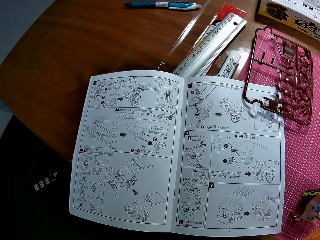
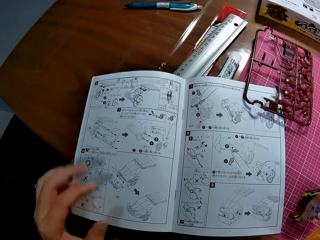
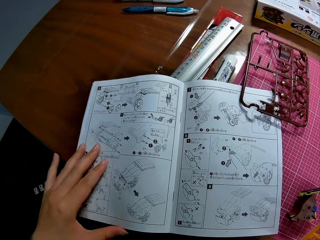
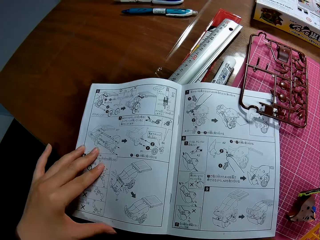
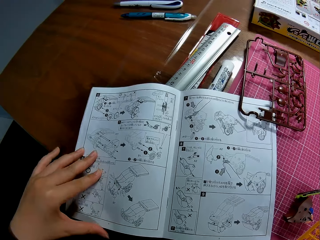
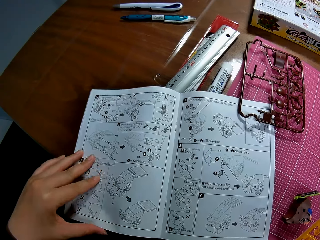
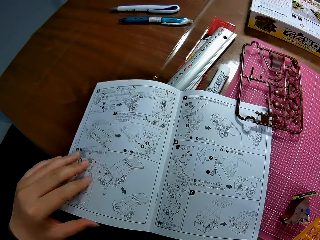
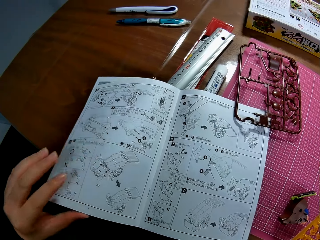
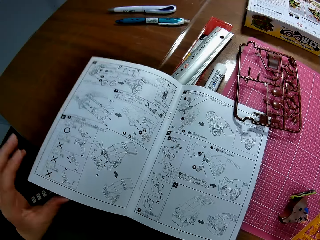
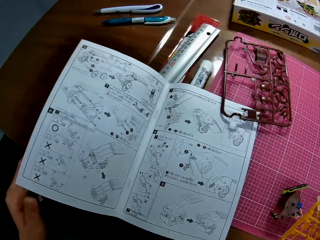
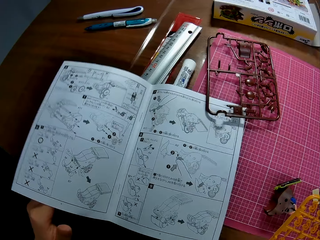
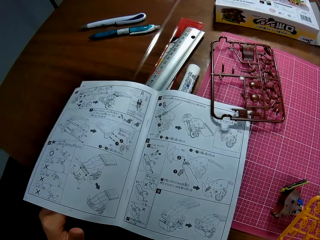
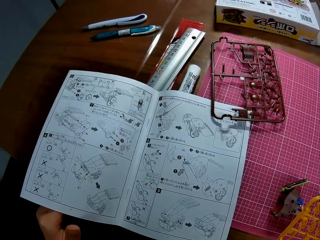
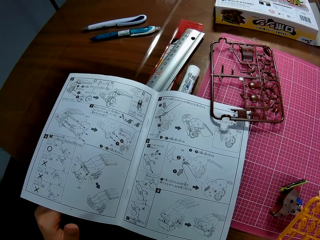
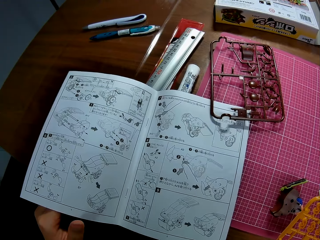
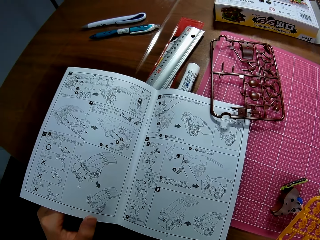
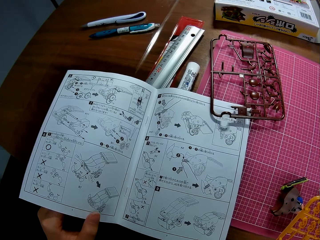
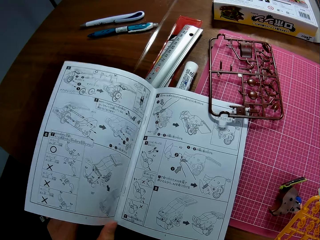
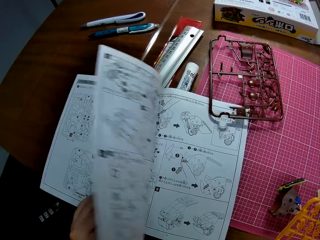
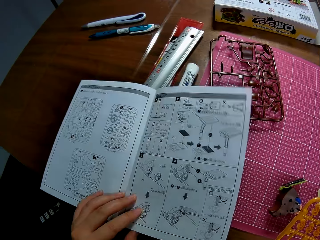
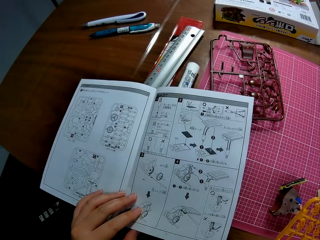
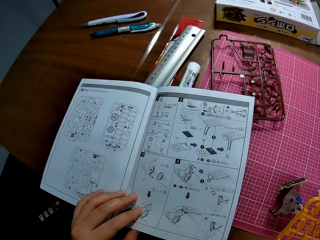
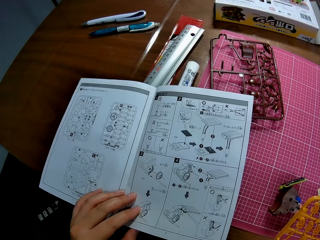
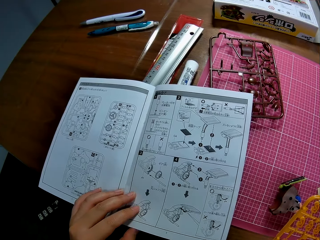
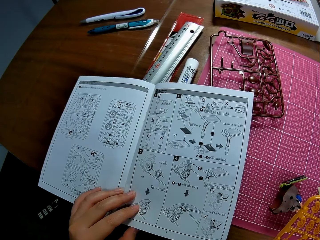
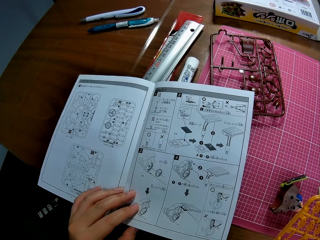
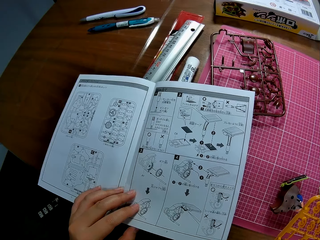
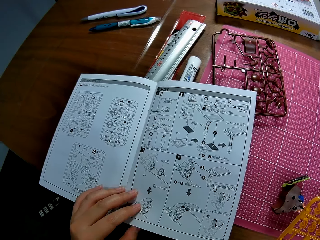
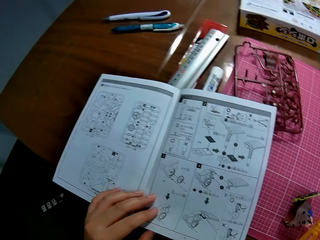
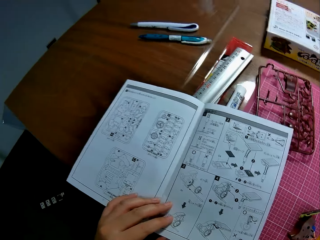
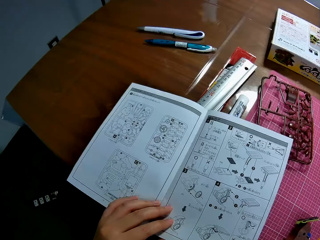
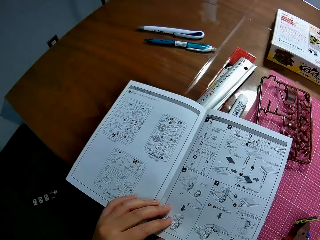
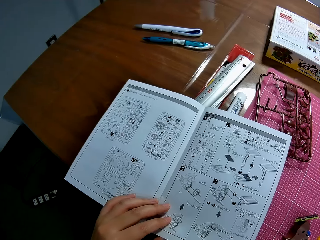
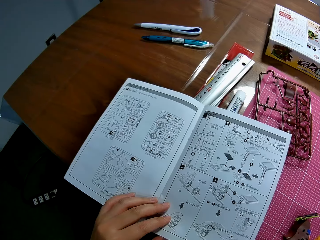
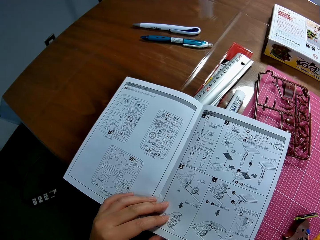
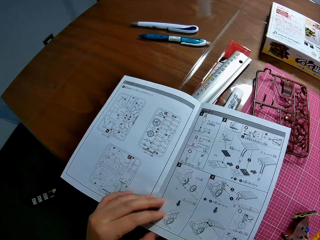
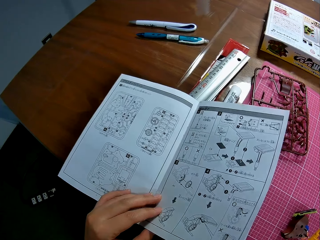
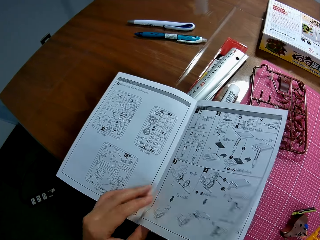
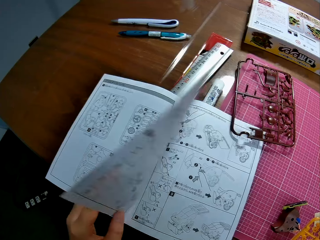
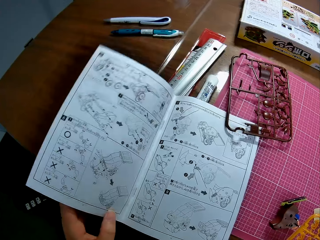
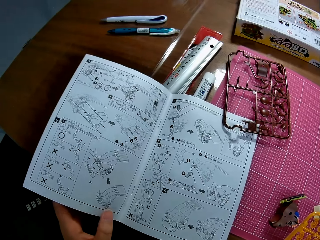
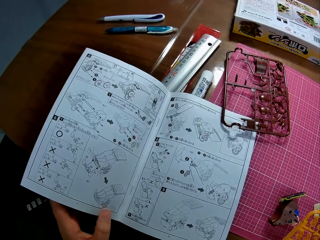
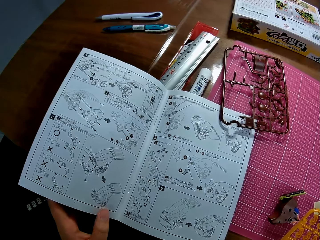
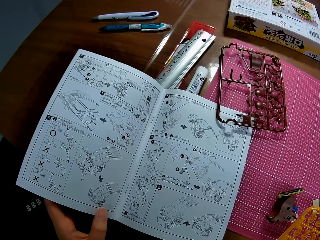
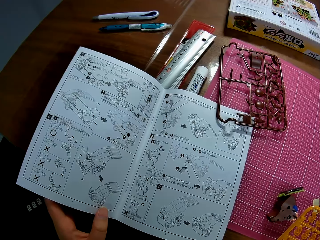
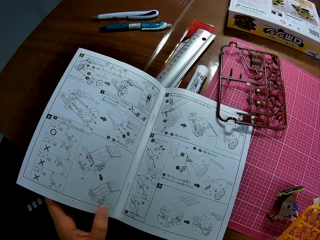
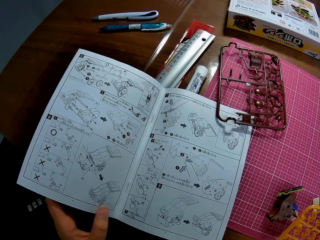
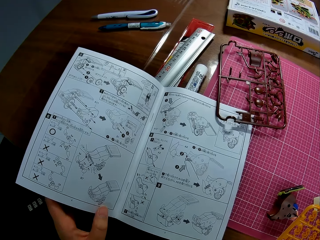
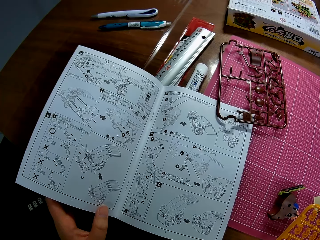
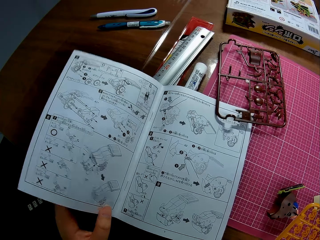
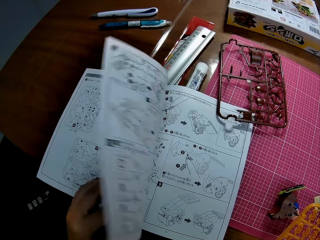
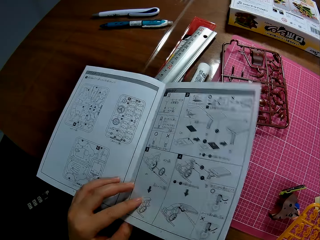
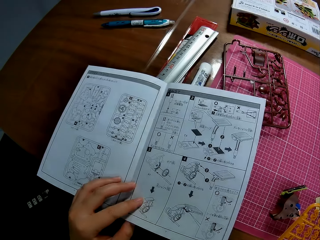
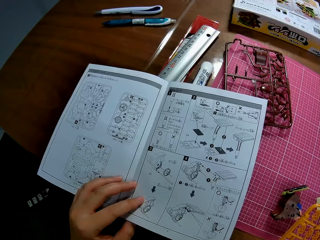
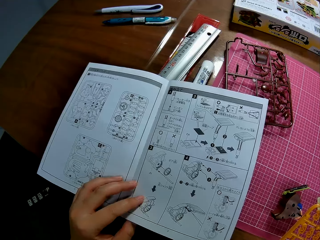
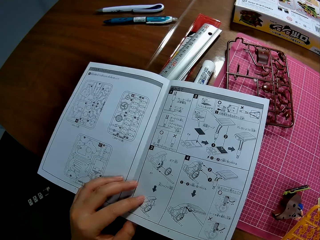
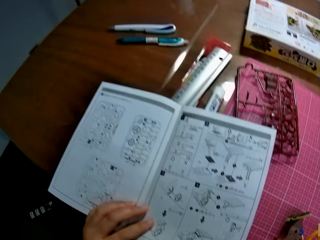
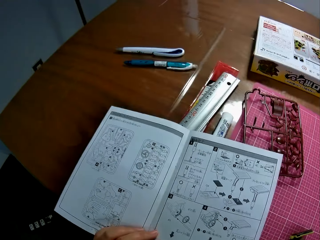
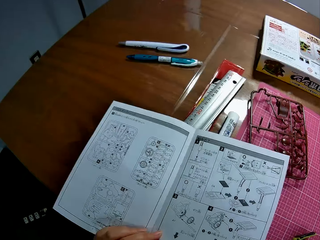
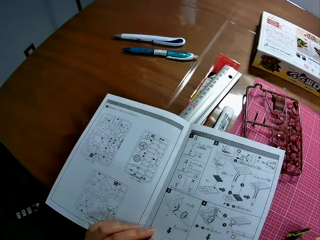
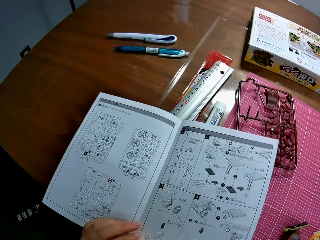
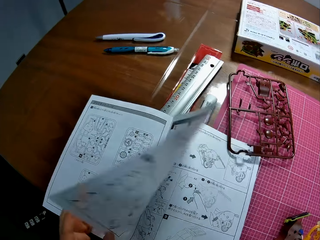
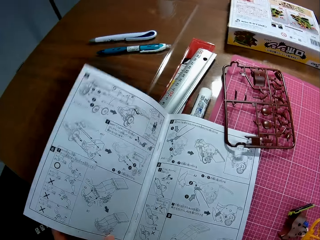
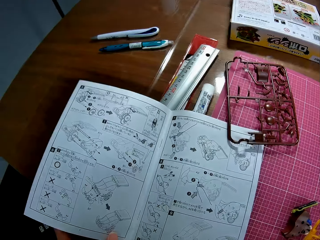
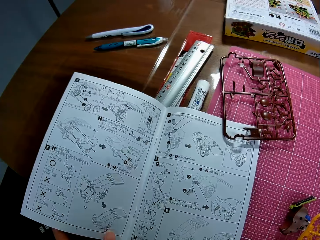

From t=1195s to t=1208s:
The camera wearer adjusts the instruction manual or sketch book with his left hand. He opens another page of the instruction manual. He looks at the sketch book. He flips the page of the instruction manual. He looks at the sketch book. He turns the sketch book page. He looks at the sketch book. He turns the sketch book page.

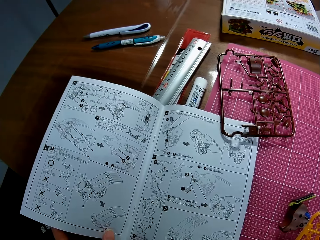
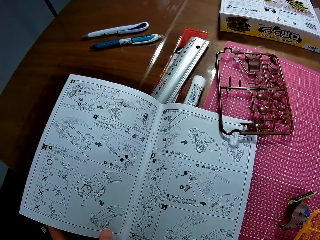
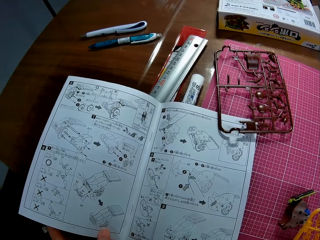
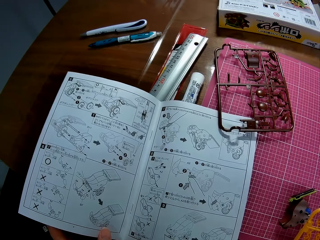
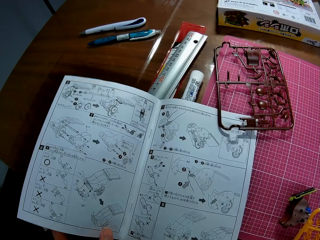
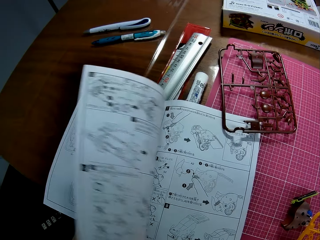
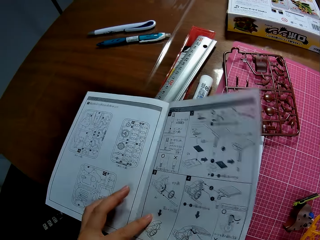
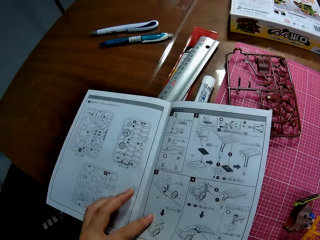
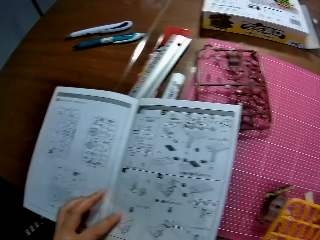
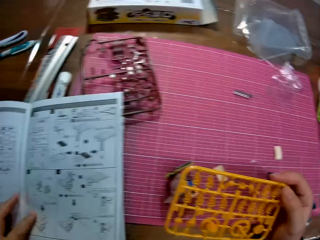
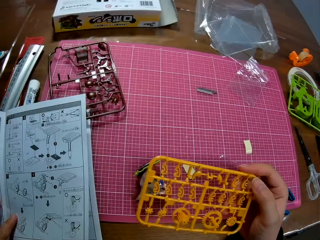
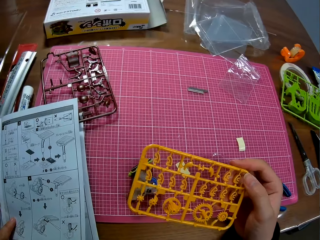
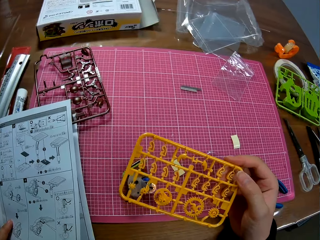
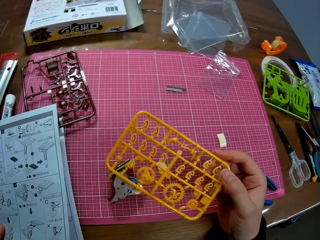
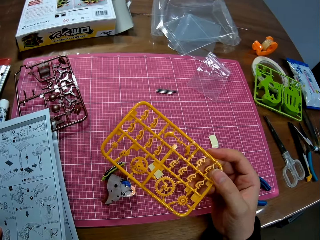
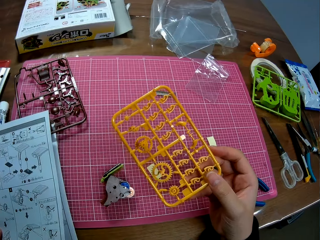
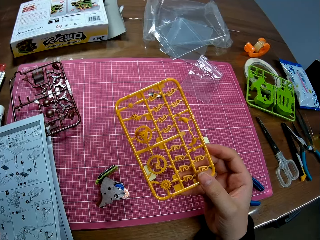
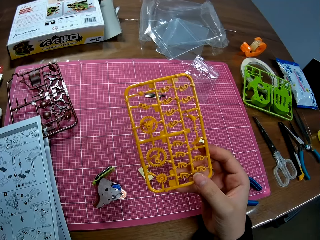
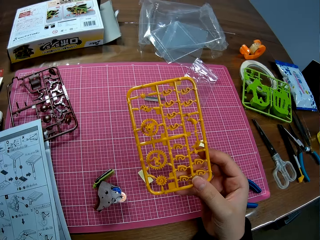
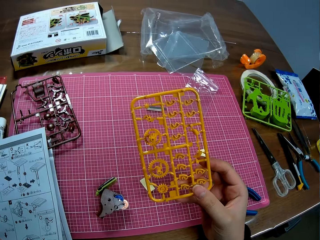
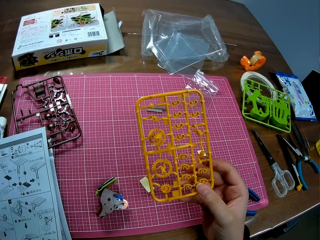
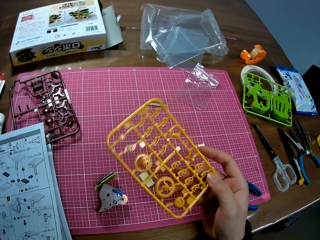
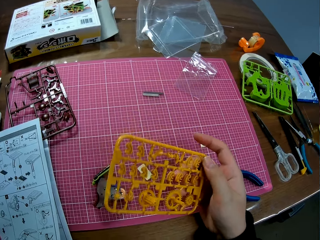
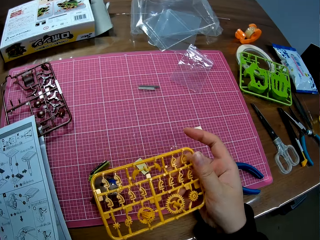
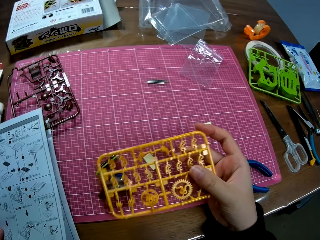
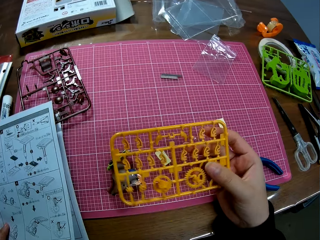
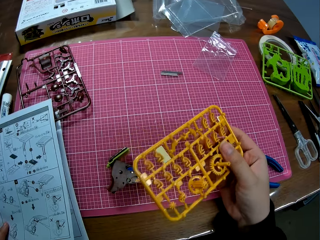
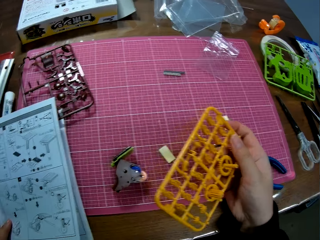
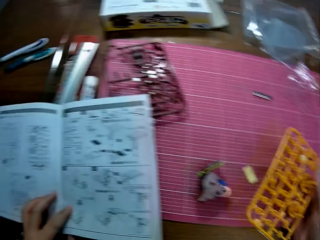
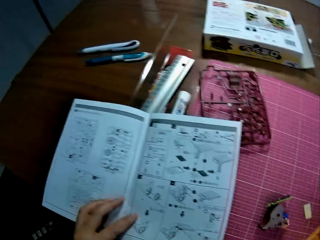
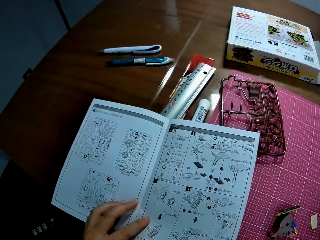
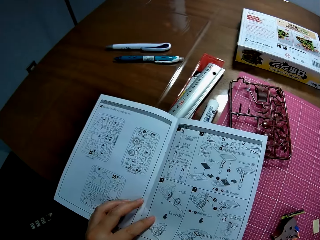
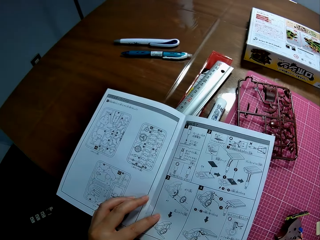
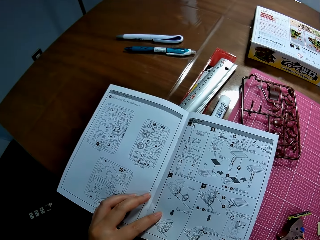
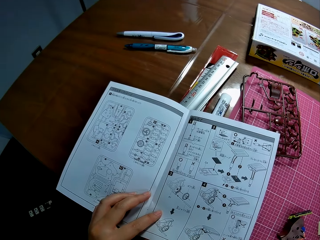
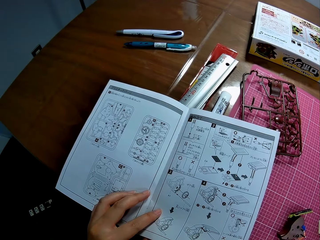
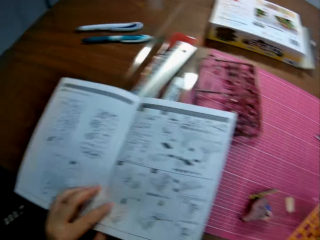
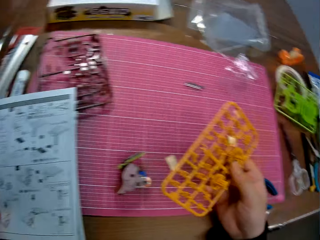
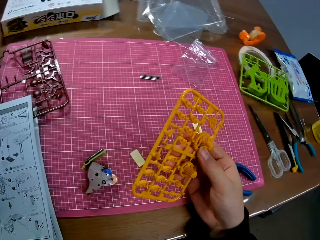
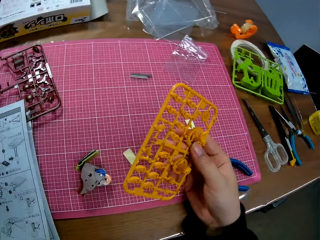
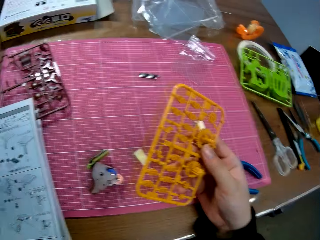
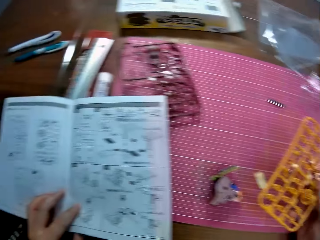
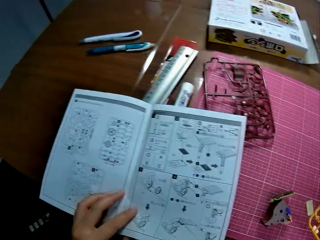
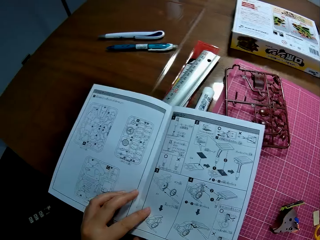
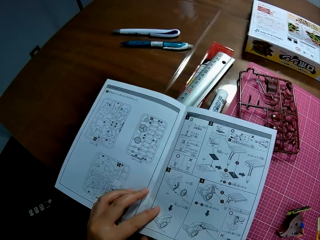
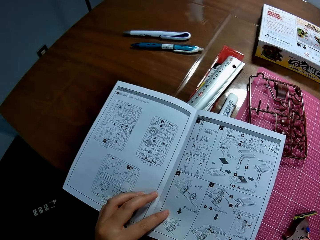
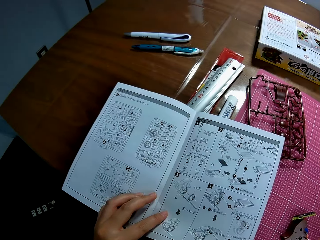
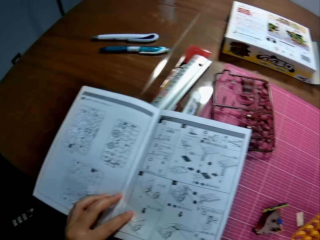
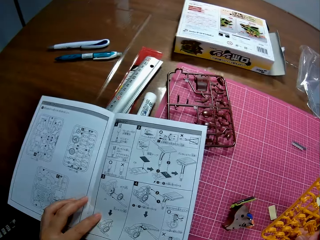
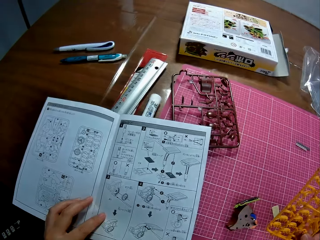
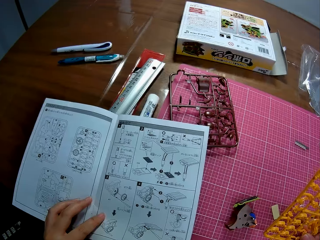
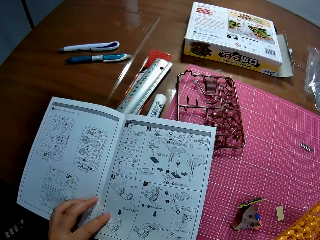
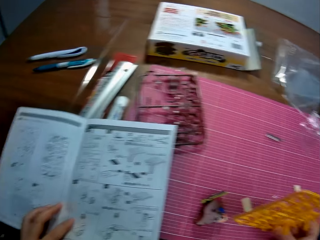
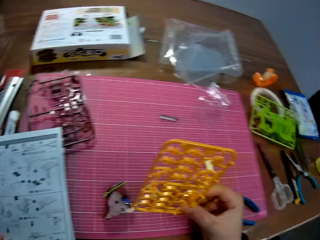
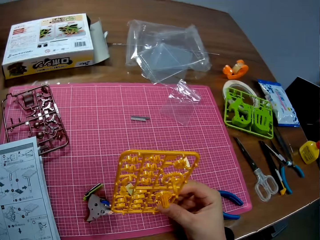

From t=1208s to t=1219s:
The camera wearer looks at the sketch book. He turns the sketch book page. He moves the yellow model sheet on his right hand. He looks at something. He looks towards the instruction manual on the table. He looks towards the yellow model sheet. He looks towards the instruction manual on the table.
